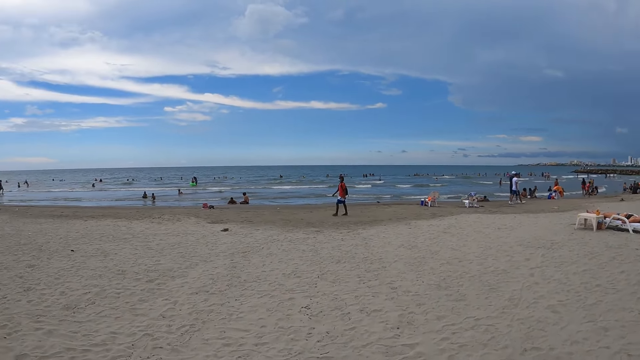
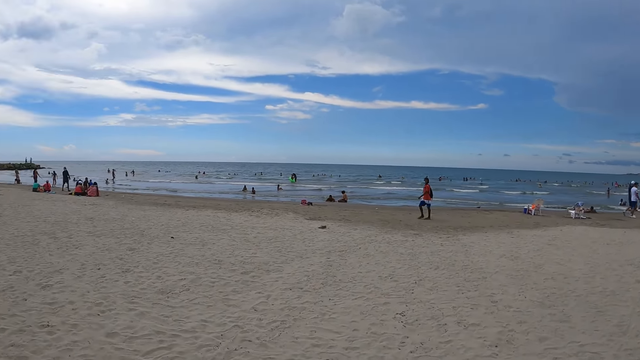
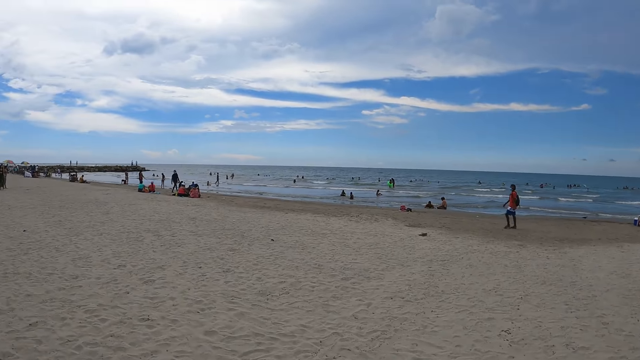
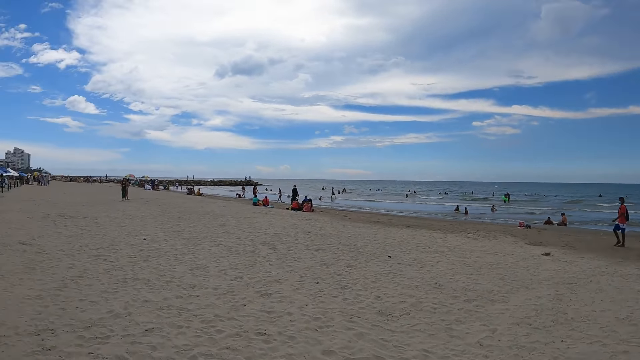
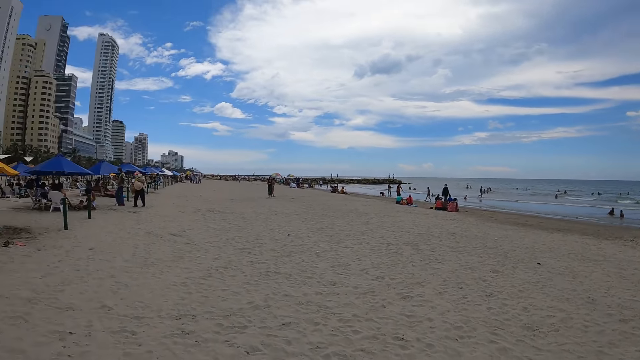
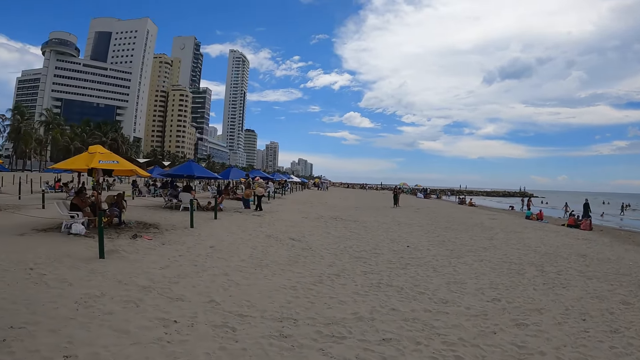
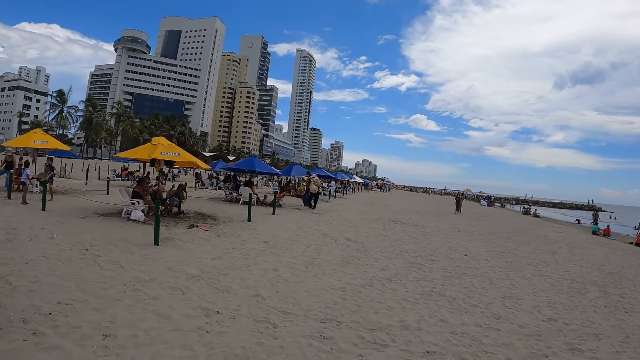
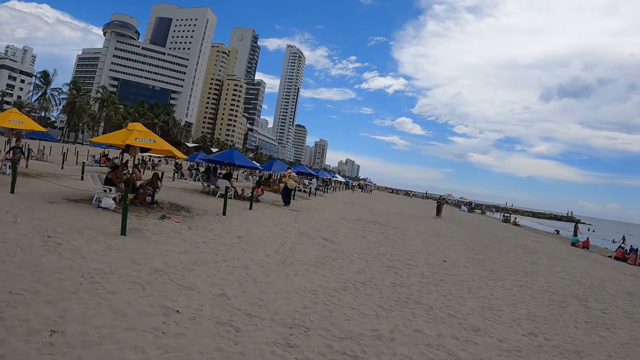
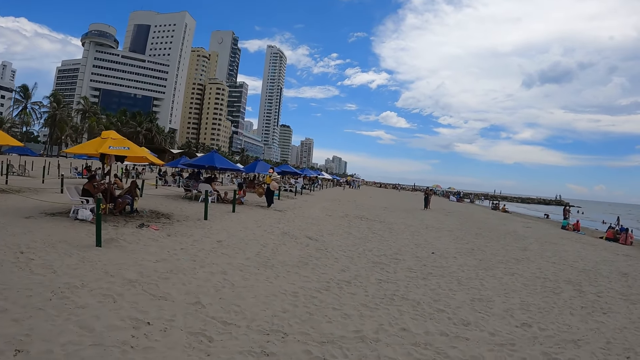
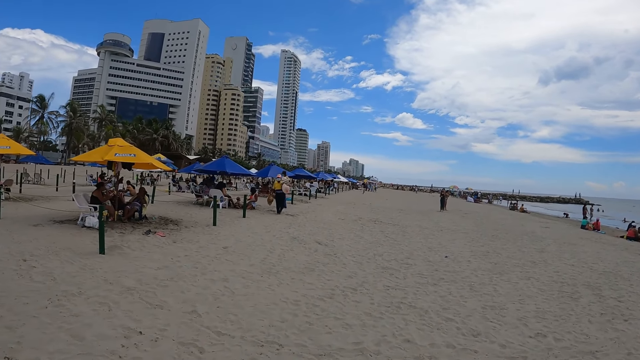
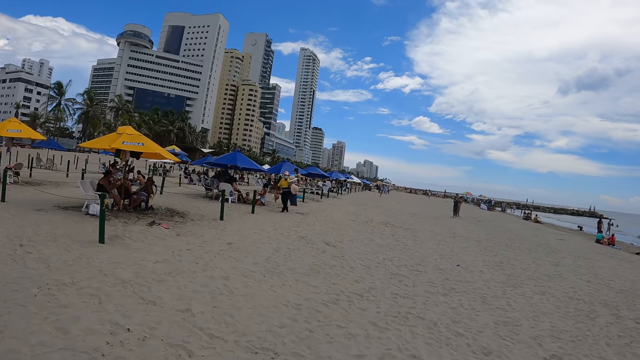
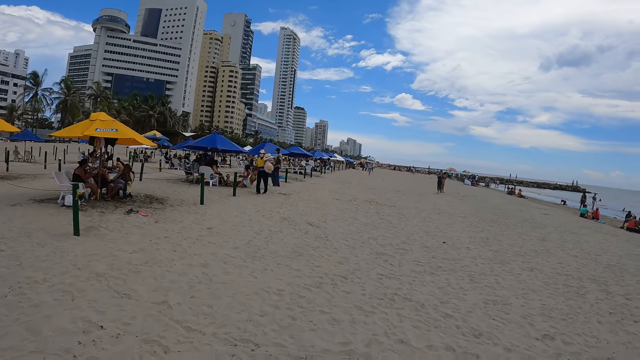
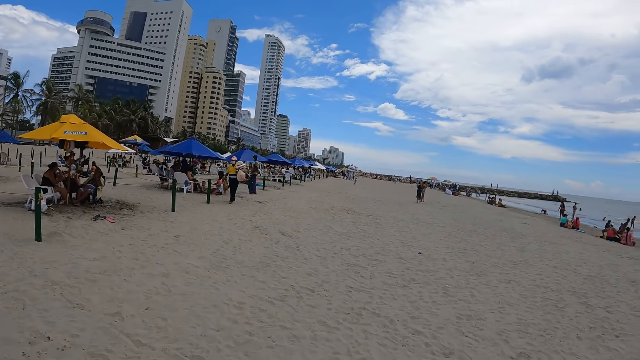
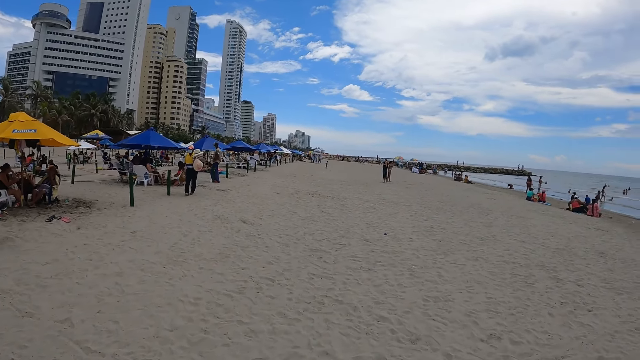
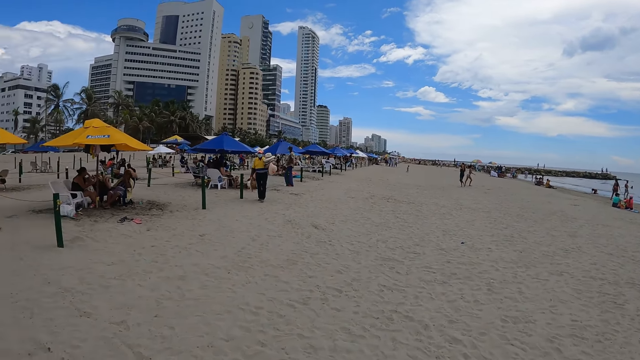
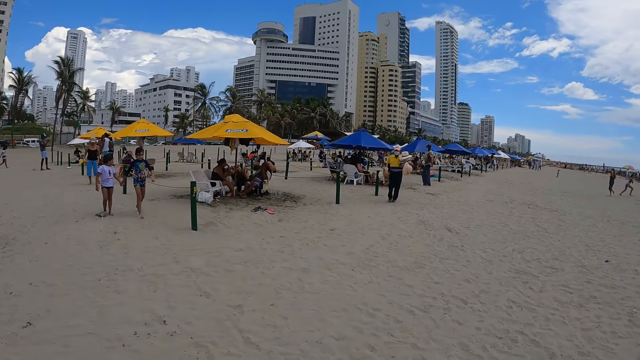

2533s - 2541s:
The camera wearer looks around.

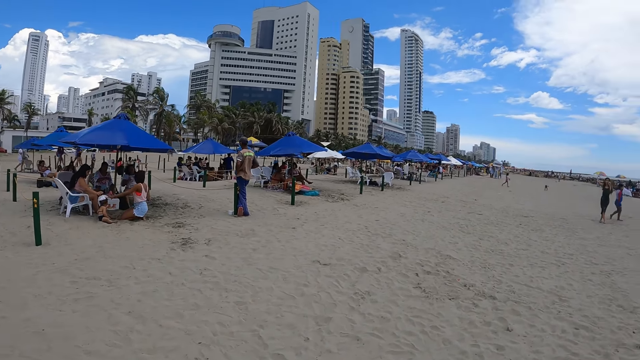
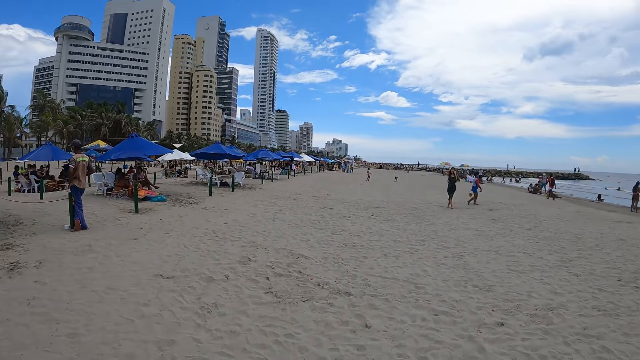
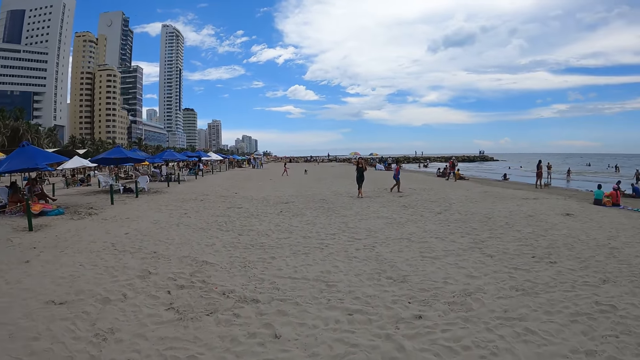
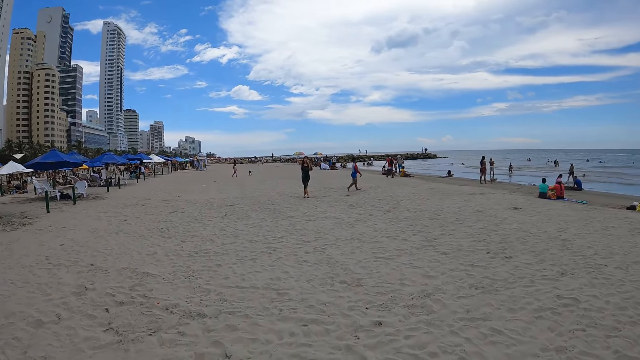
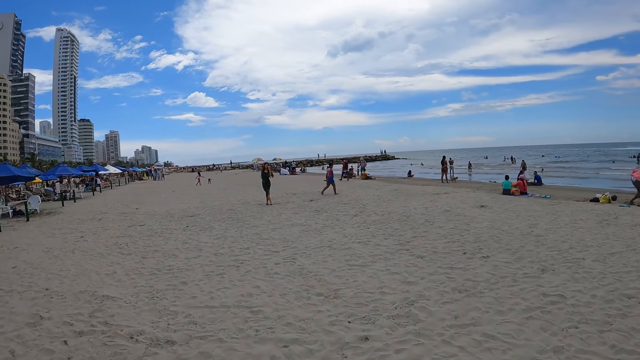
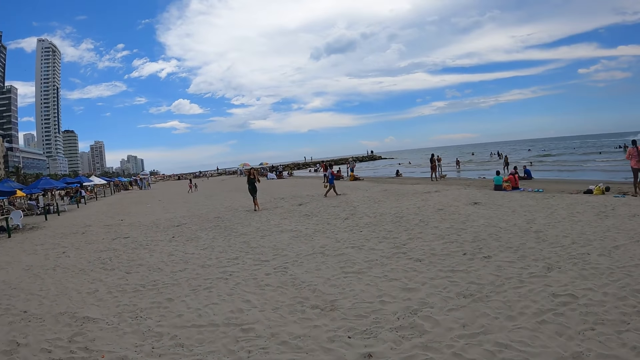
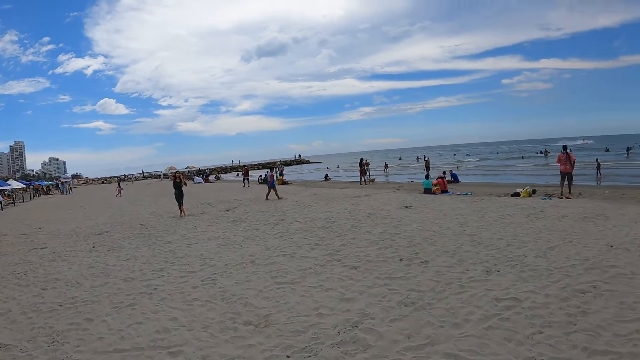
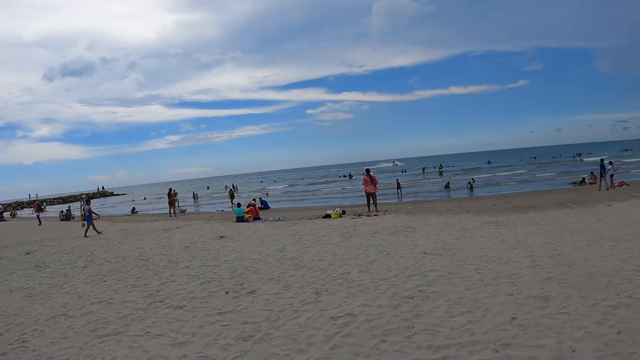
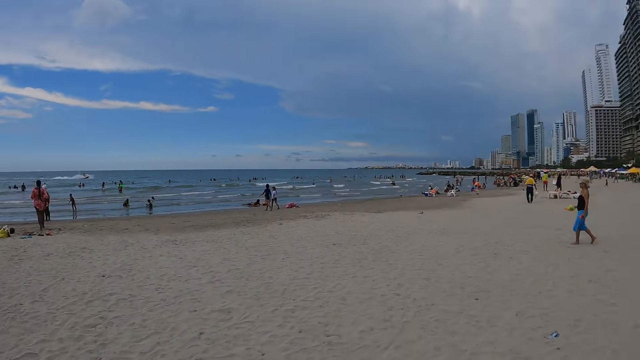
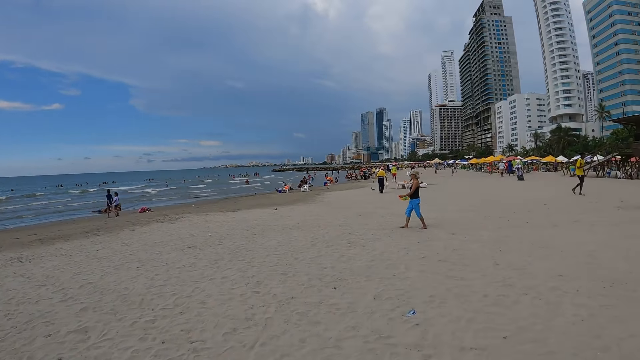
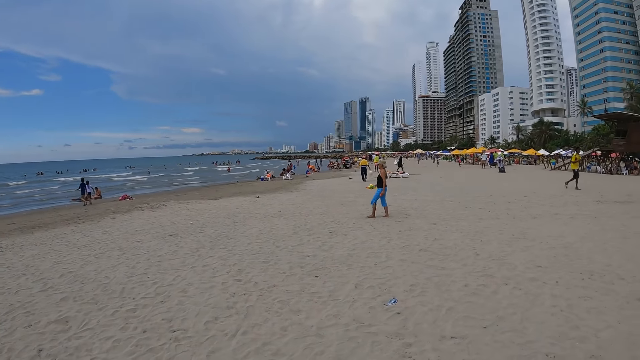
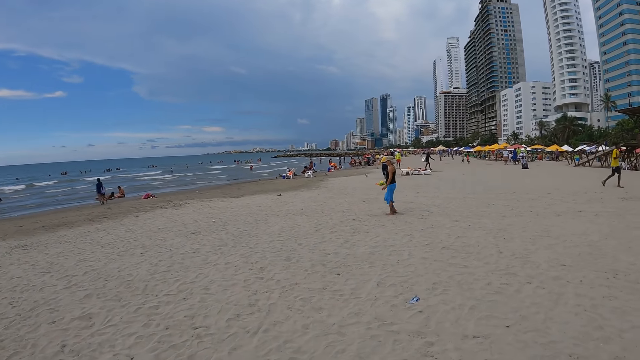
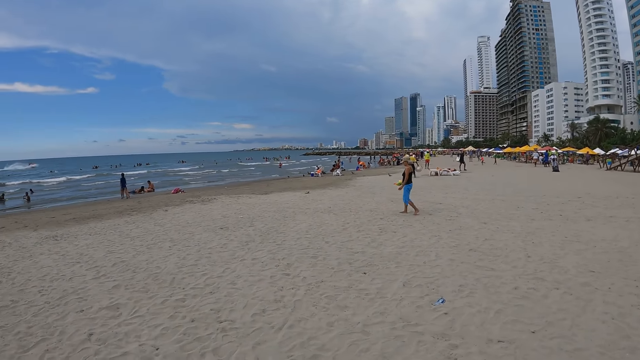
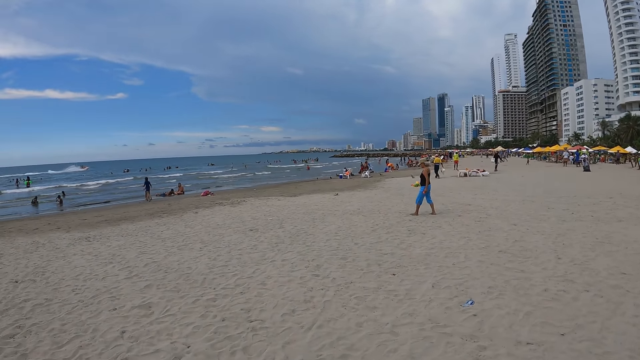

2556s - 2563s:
The camera wearer walks along the beach.

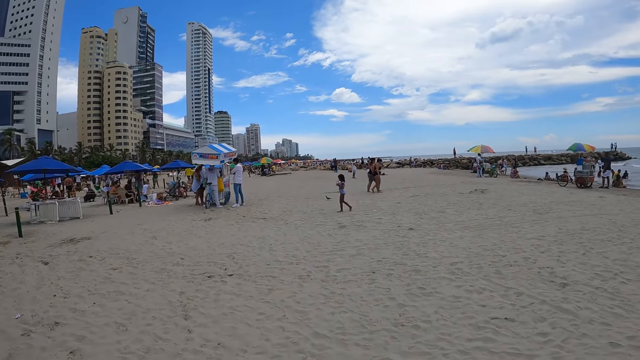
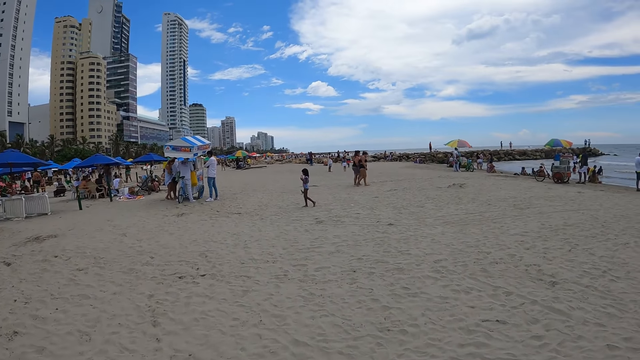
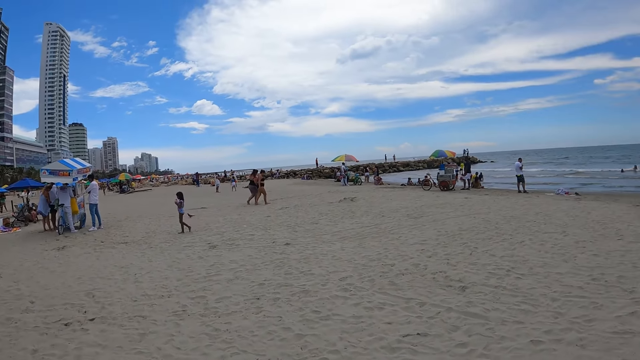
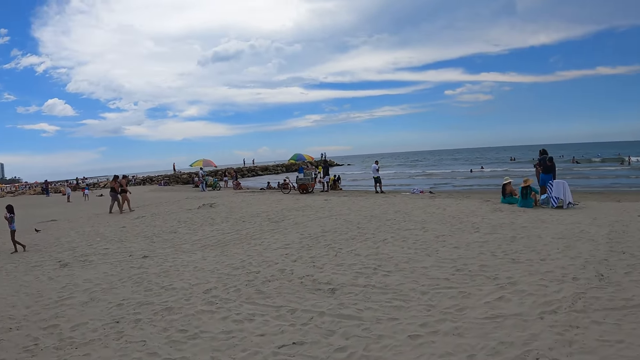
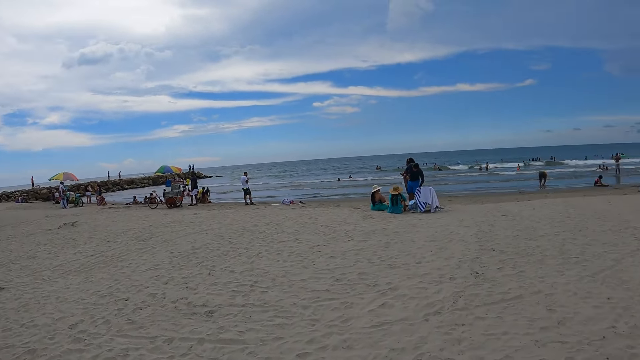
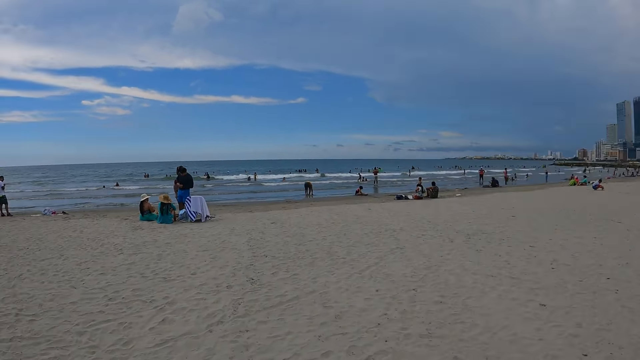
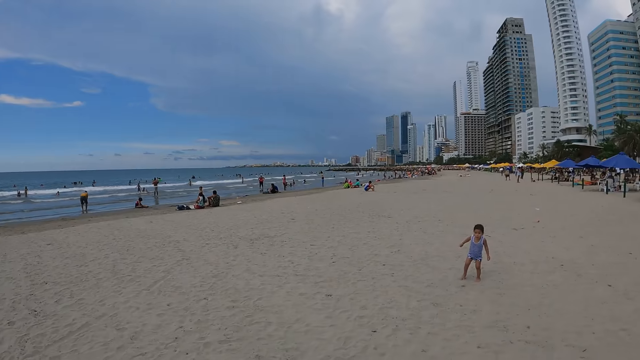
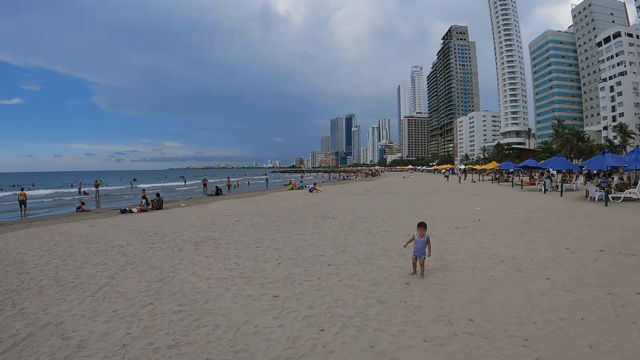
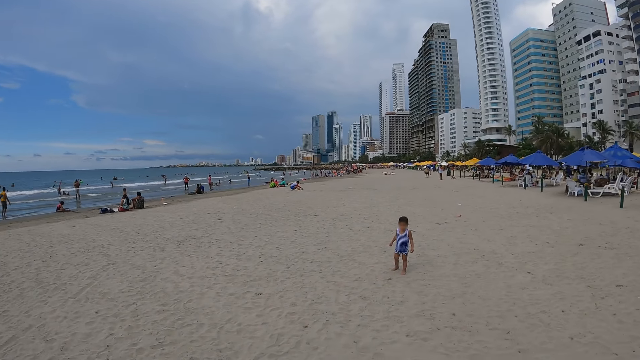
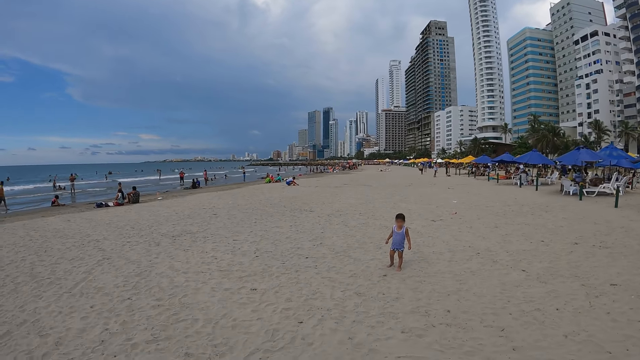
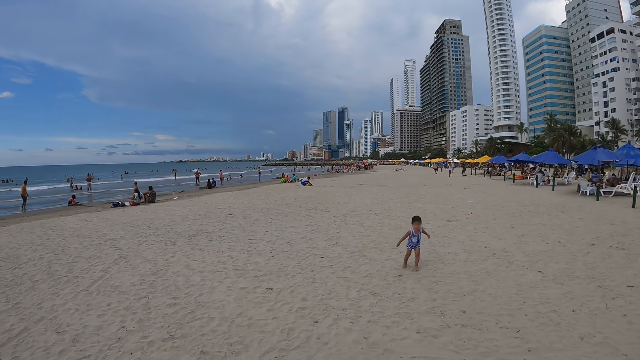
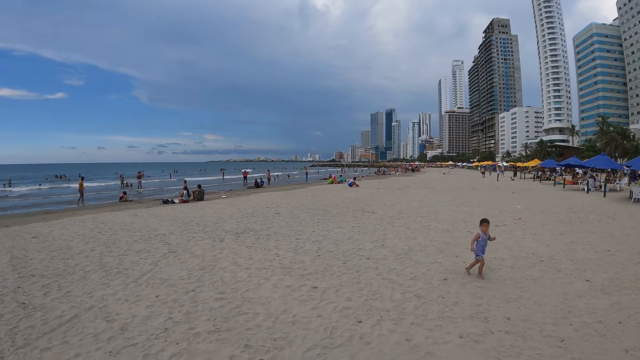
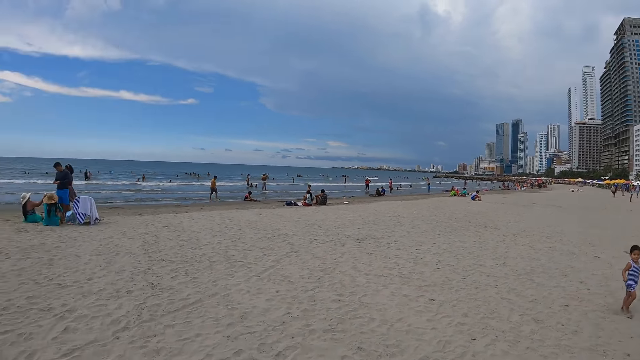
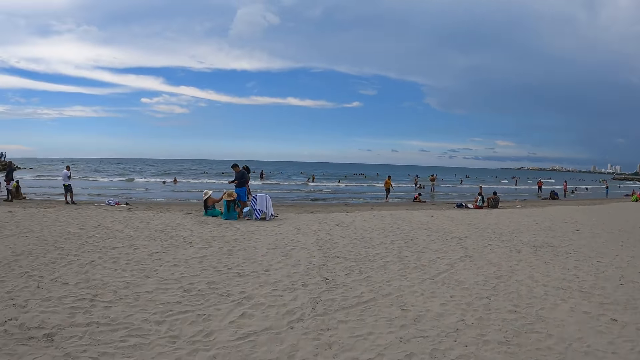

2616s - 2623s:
The camera wearer looks around.
